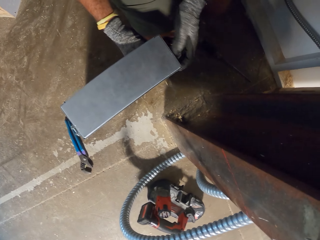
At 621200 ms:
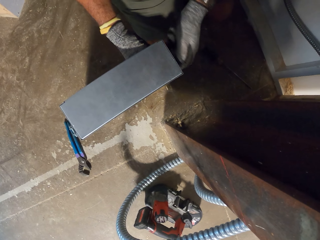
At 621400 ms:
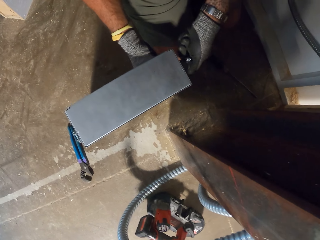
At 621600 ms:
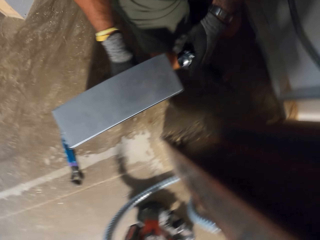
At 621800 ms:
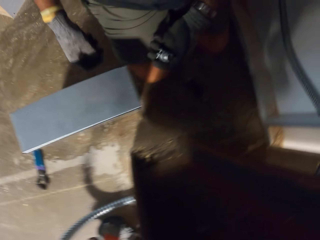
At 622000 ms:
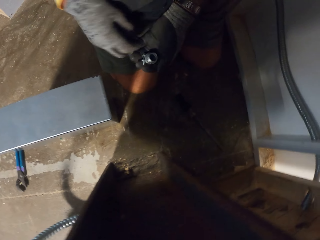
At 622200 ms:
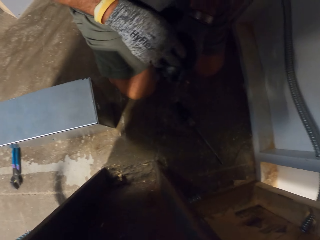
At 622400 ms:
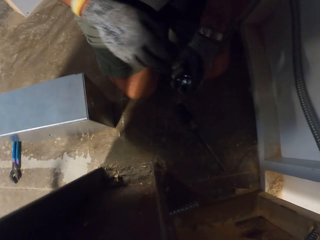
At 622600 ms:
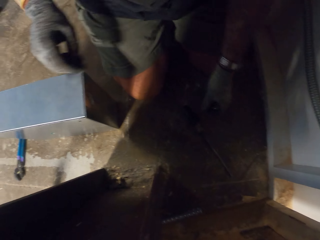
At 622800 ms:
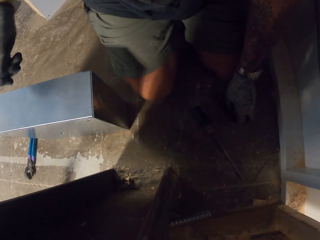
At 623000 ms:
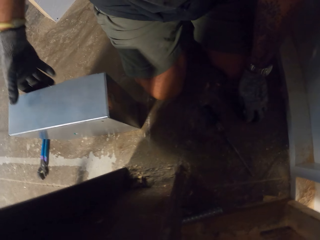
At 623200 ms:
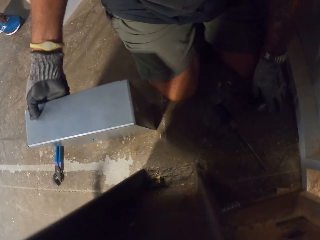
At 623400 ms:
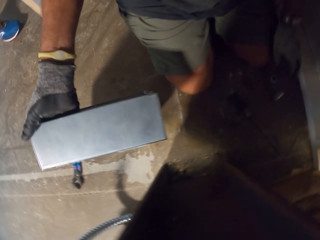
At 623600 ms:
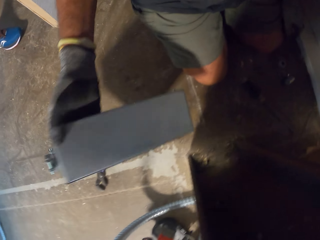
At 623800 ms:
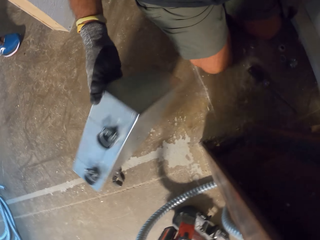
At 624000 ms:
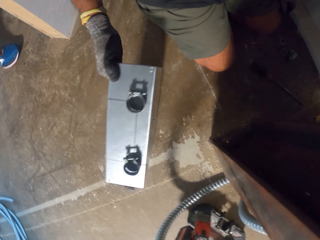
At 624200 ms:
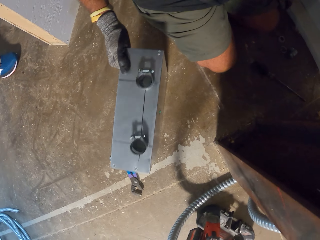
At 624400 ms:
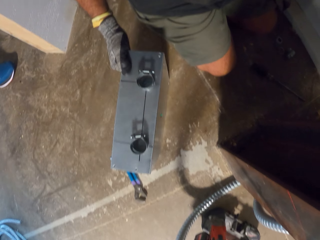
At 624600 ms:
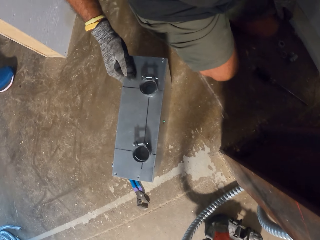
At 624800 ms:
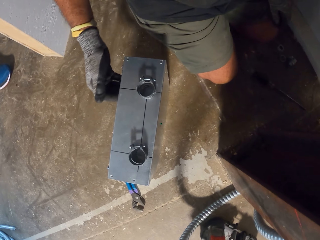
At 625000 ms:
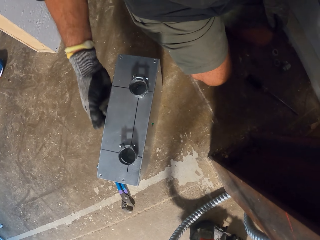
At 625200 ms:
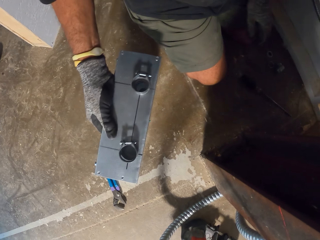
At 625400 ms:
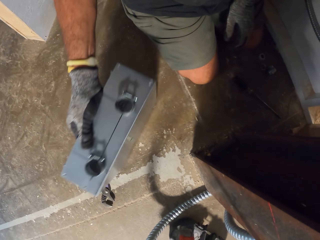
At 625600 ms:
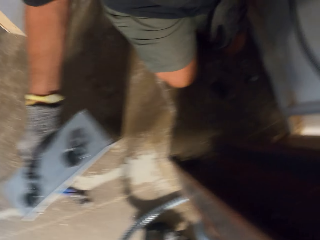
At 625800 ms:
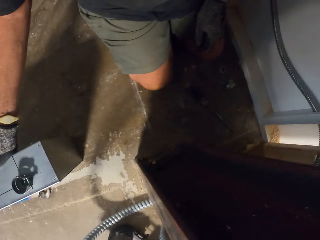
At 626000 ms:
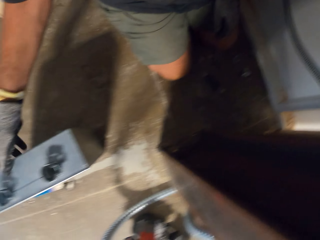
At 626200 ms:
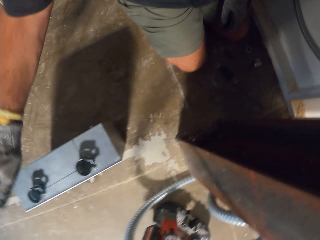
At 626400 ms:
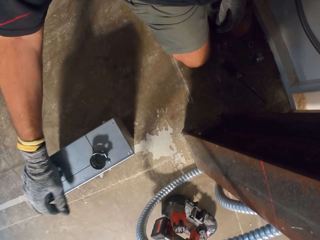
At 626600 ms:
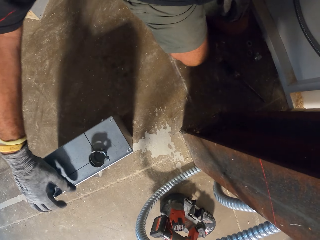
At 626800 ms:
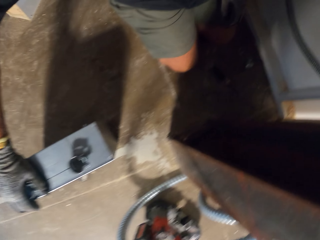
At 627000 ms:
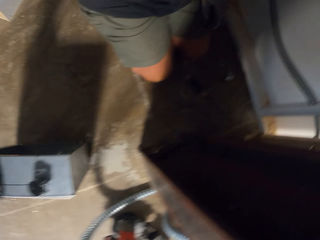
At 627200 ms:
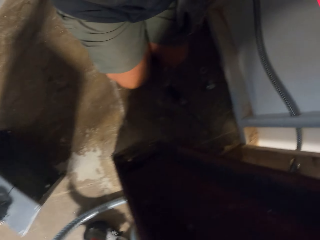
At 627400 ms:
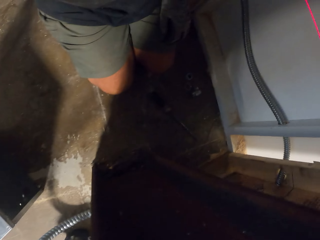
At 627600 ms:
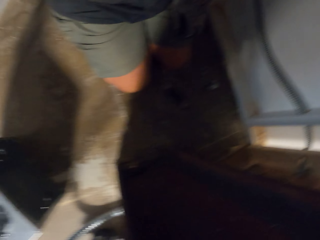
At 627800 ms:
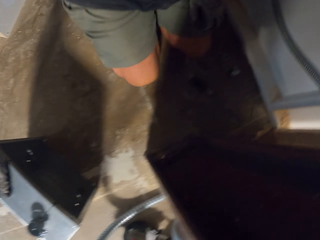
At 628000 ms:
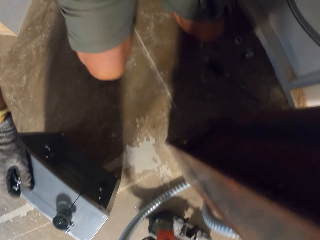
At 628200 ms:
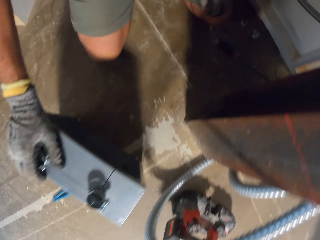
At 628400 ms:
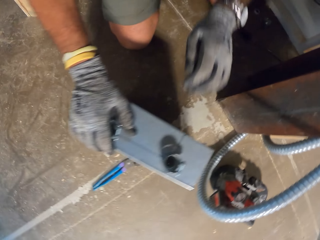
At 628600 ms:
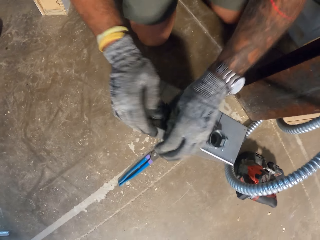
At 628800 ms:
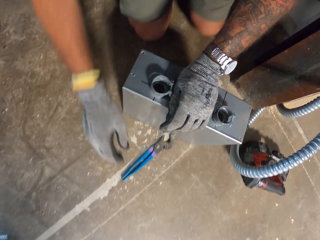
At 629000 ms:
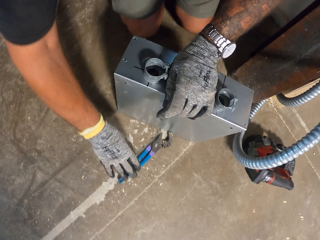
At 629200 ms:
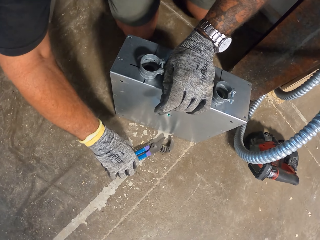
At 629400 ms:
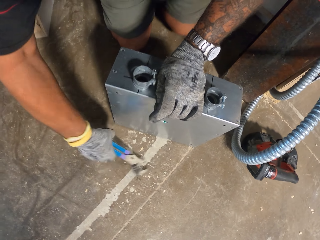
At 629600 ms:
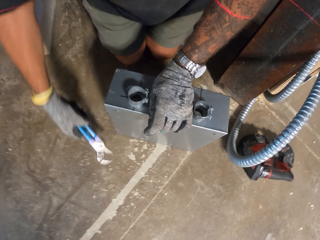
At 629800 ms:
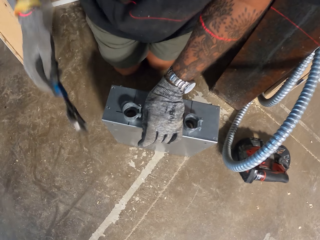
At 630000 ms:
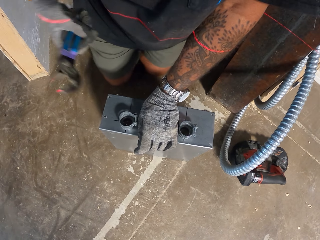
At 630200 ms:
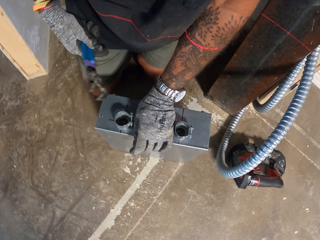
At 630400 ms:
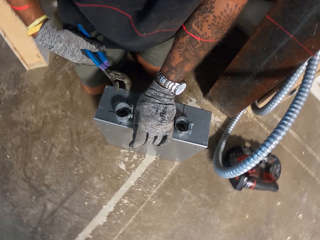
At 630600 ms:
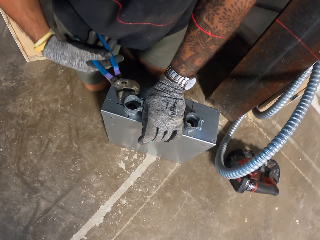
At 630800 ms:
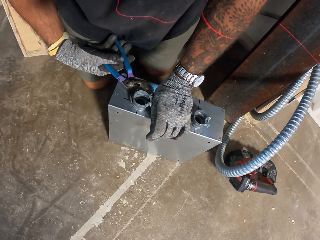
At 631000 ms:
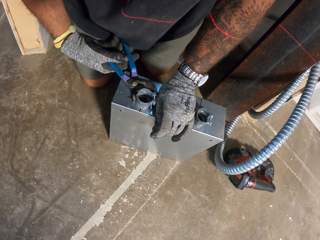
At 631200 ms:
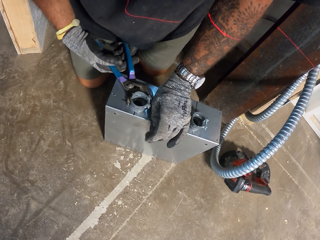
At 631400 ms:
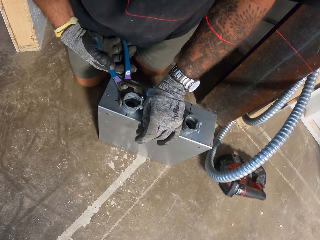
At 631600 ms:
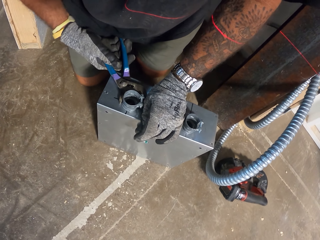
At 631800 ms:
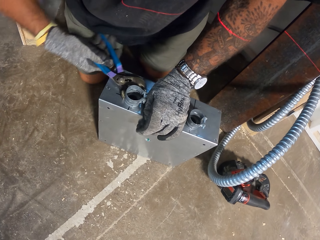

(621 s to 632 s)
The camera wearer puts down the nut on the floor. They turn the metal box. They touch the metal box on the floor. They move the box. They turn the metal box. They pick up the pliers from the floor.

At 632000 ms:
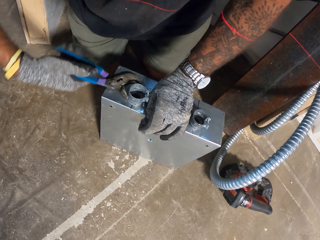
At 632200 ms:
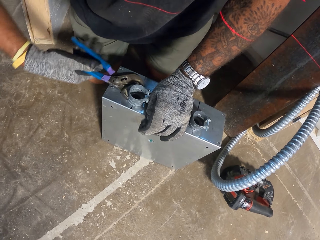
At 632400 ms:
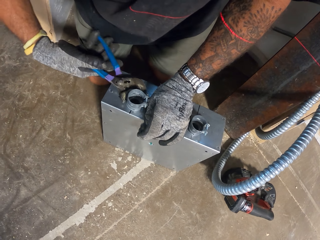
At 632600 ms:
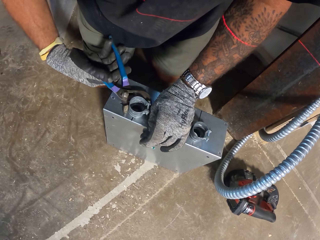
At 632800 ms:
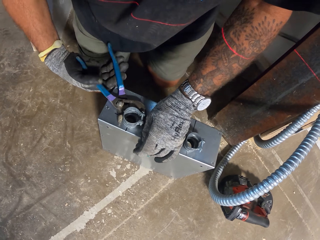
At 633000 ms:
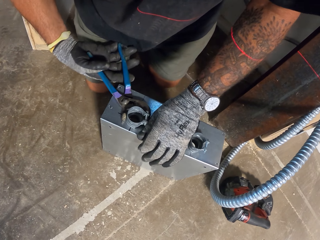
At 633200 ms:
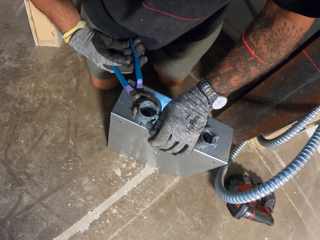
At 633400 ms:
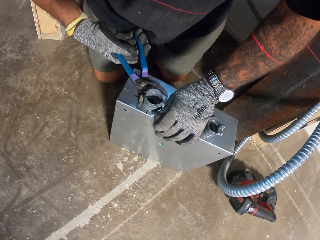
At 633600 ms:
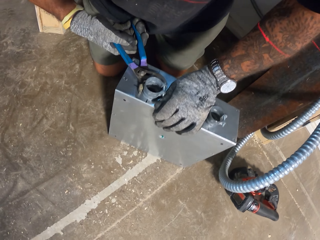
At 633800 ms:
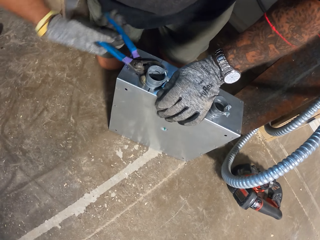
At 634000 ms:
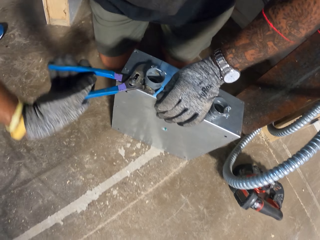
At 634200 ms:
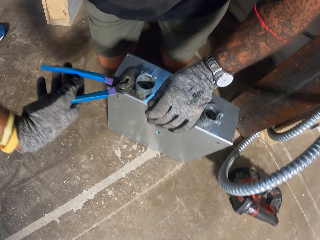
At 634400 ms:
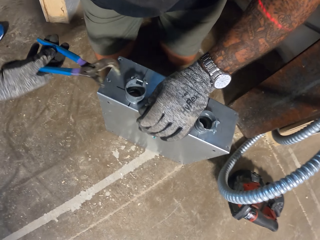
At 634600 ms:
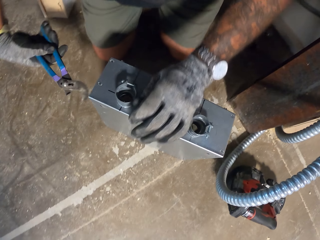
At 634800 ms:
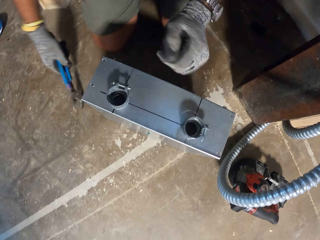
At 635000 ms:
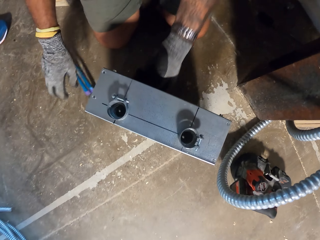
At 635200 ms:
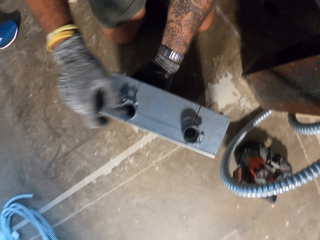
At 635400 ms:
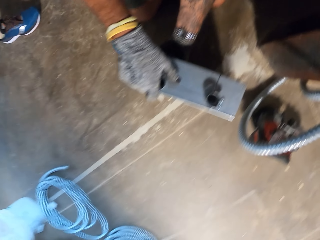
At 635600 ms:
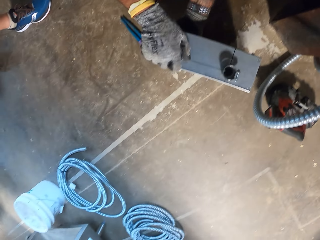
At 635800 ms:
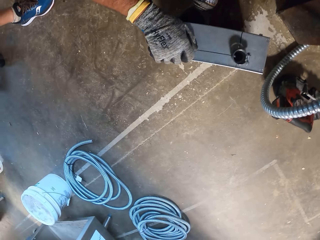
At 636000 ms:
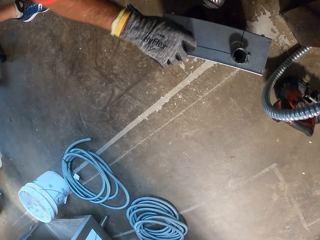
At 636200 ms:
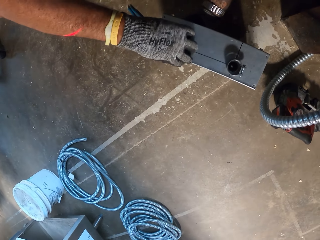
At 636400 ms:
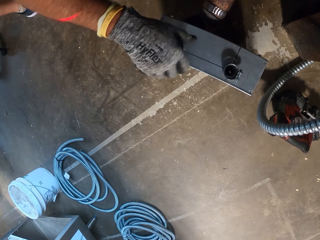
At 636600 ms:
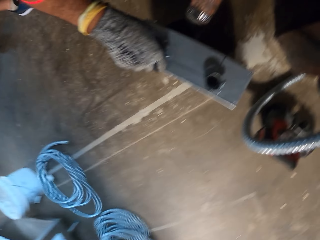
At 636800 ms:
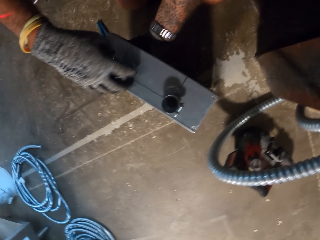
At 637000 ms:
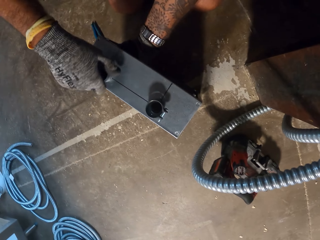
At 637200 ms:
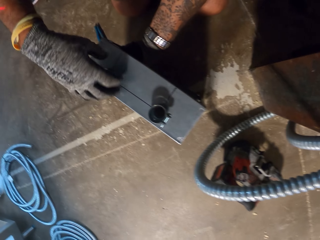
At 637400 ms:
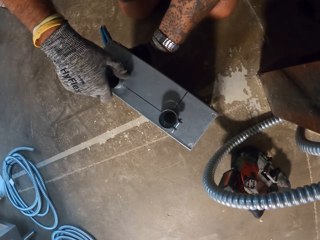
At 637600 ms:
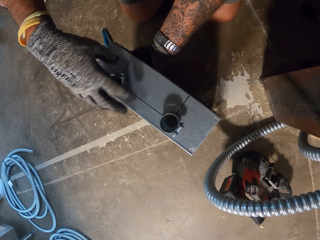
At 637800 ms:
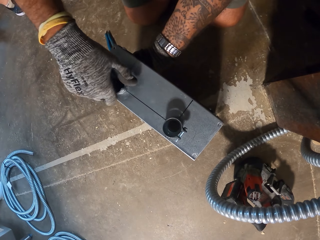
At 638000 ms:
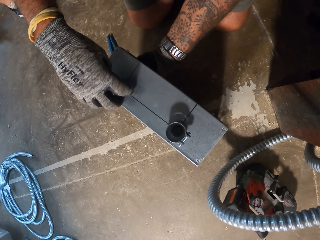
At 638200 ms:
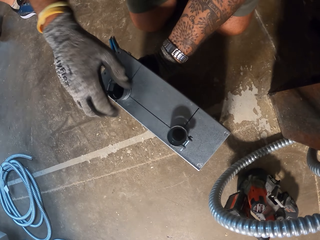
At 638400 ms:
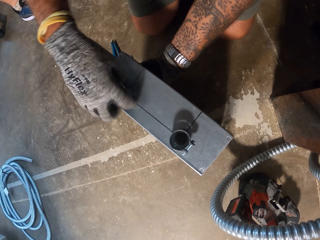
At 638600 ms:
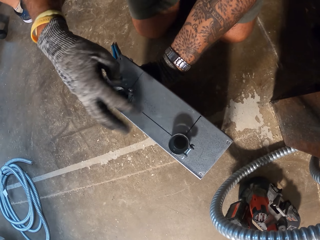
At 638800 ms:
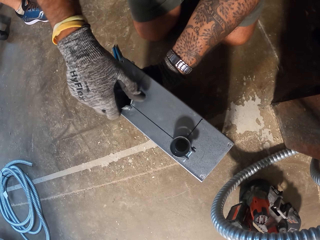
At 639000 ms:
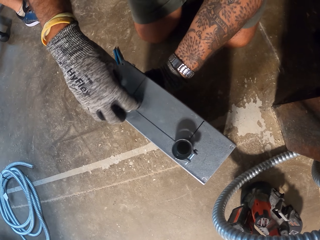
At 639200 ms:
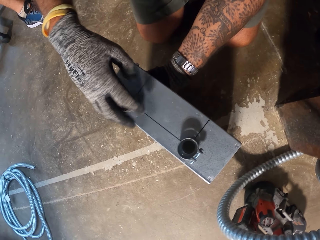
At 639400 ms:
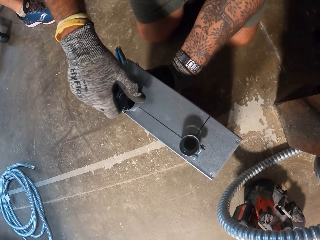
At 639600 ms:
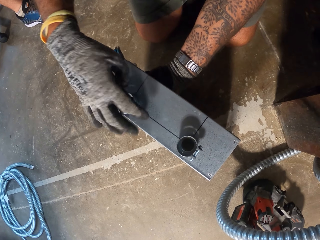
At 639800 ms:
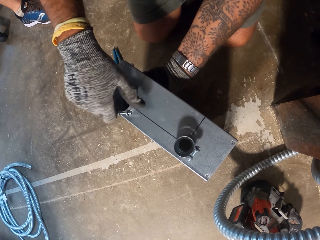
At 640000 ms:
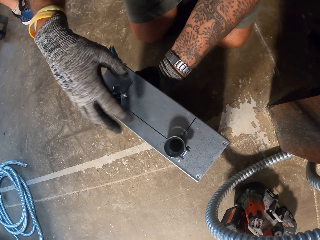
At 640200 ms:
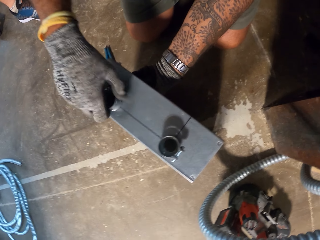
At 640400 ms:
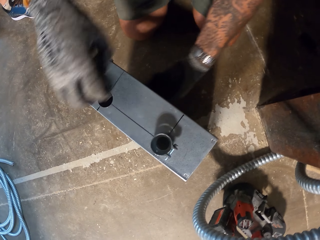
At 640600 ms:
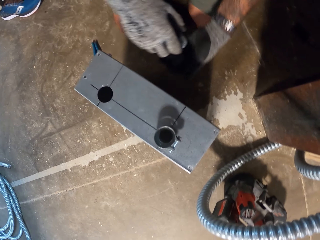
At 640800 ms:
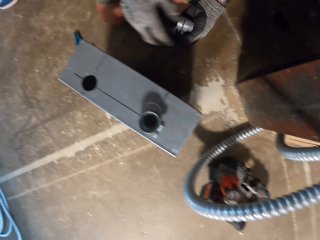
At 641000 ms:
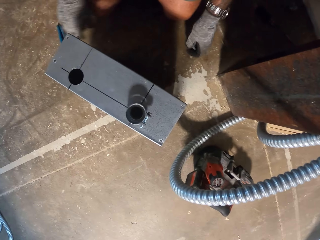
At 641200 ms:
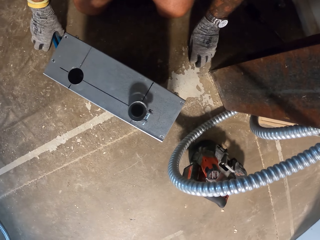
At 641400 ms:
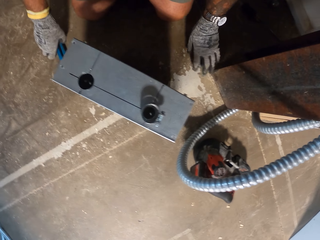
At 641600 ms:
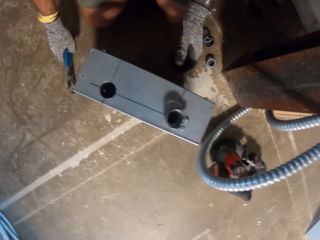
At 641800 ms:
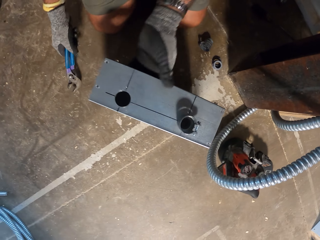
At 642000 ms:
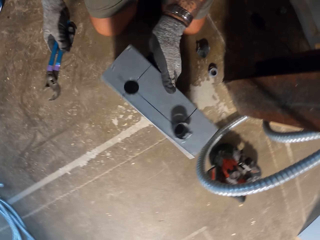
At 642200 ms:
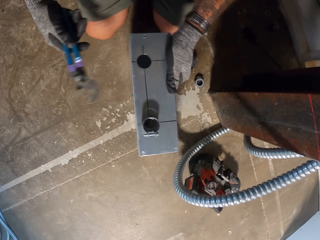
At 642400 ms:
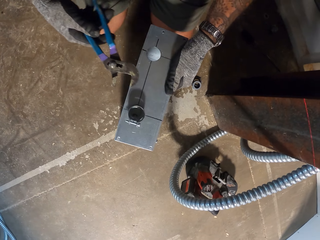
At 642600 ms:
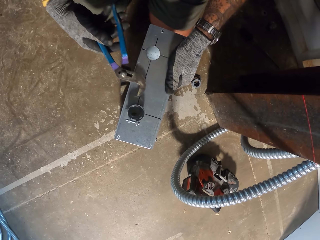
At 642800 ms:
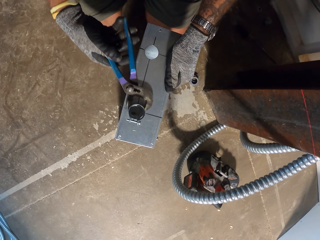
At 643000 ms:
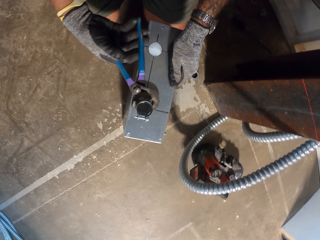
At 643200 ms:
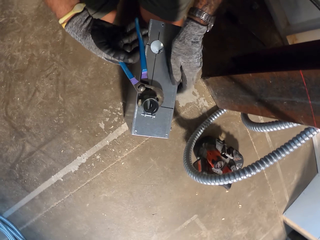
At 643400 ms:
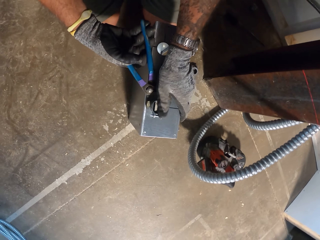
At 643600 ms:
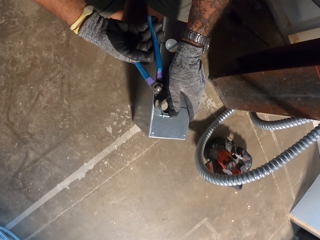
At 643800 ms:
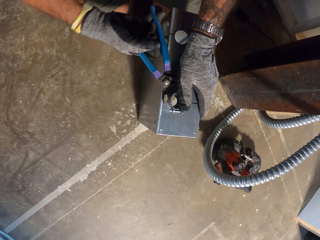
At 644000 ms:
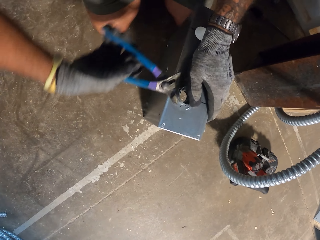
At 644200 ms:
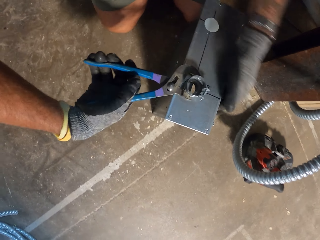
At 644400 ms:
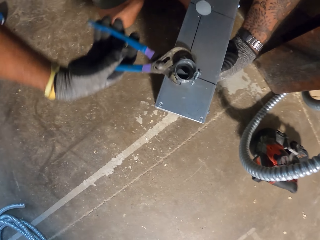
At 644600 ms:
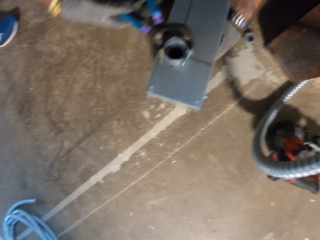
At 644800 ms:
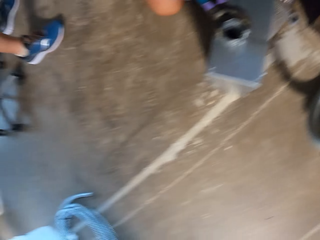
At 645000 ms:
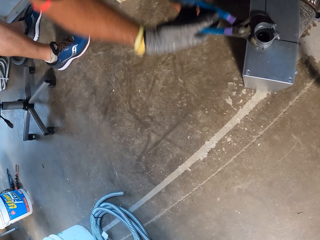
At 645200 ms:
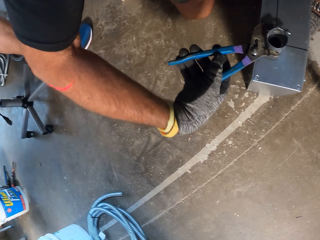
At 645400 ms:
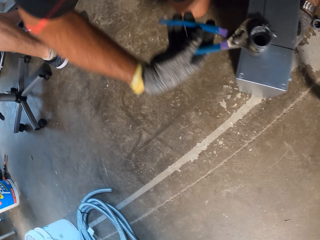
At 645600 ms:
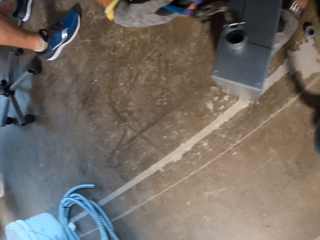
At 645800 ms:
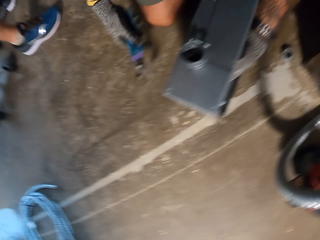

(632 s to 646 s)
The camera wearer opens the nut. They put the pliers on the floor. They remove something from the metal box. They use hands to open the nut. They put down the metal tool on the floor. They pick up the pliers from the floor. They move the metal box. They open the nut with the pliers.
